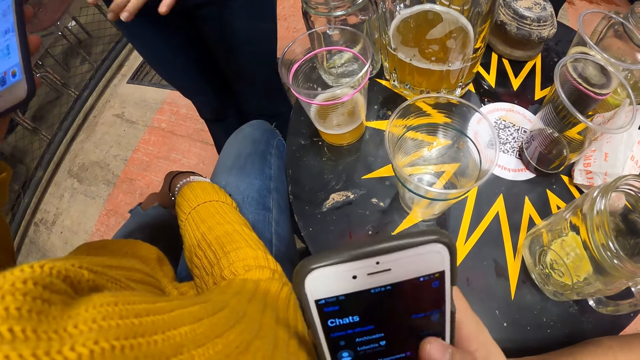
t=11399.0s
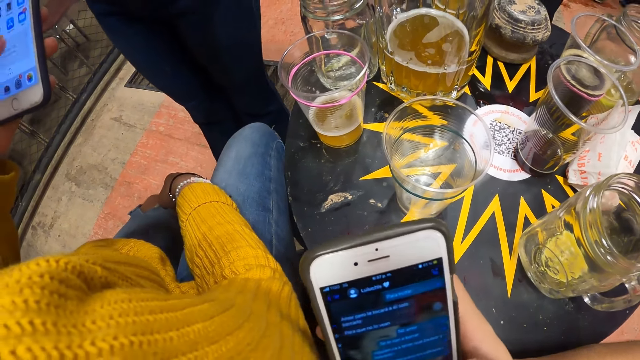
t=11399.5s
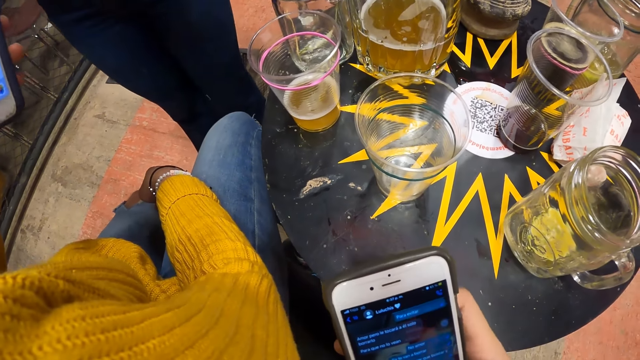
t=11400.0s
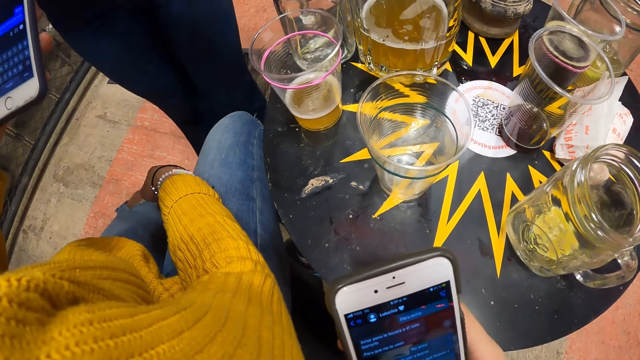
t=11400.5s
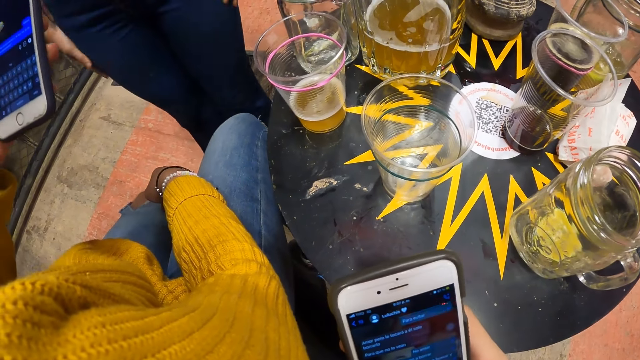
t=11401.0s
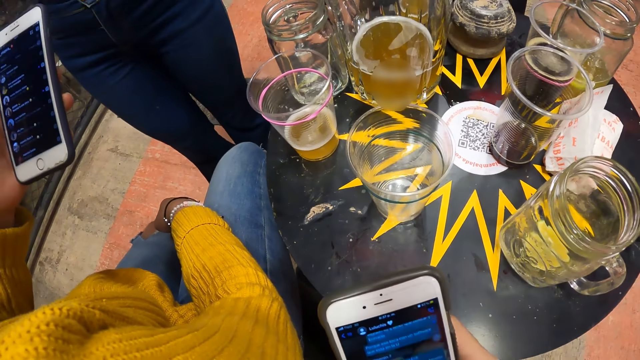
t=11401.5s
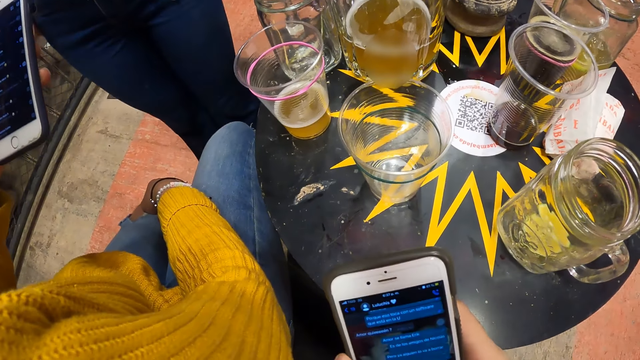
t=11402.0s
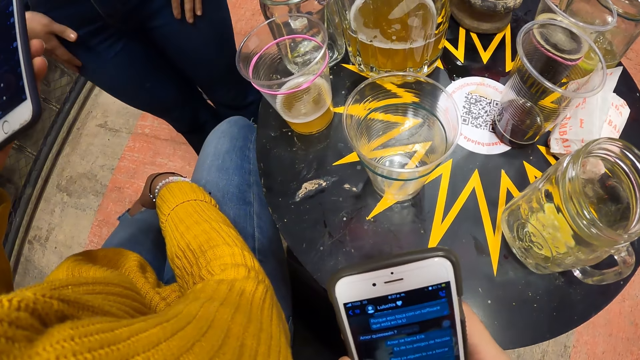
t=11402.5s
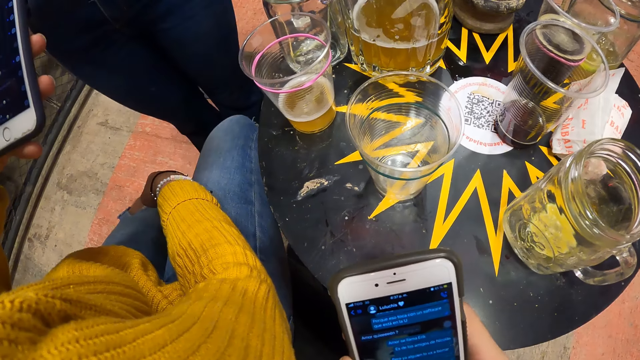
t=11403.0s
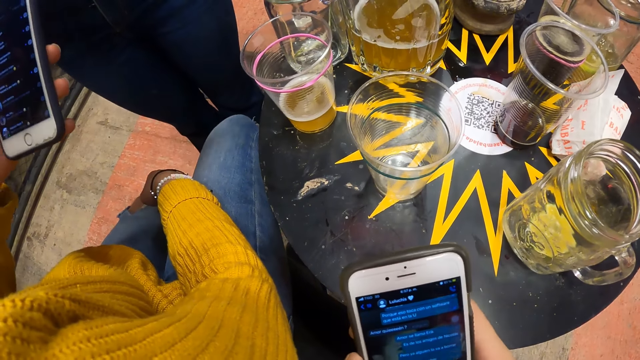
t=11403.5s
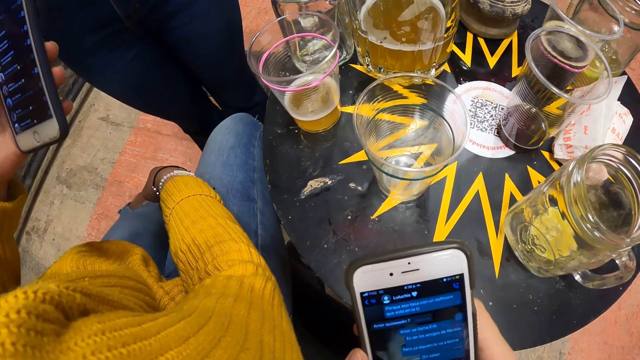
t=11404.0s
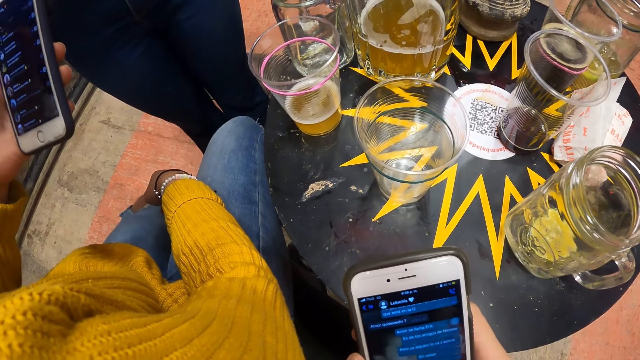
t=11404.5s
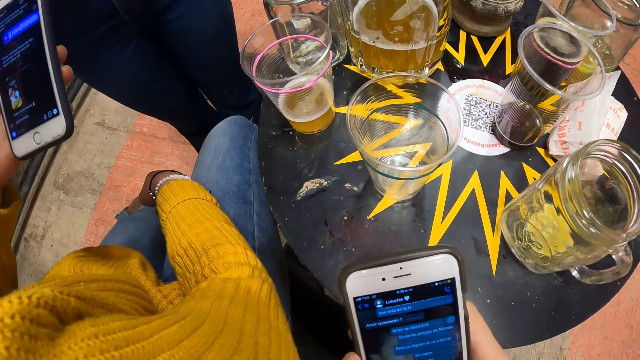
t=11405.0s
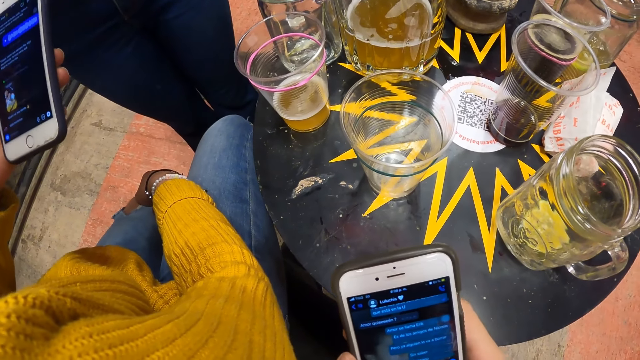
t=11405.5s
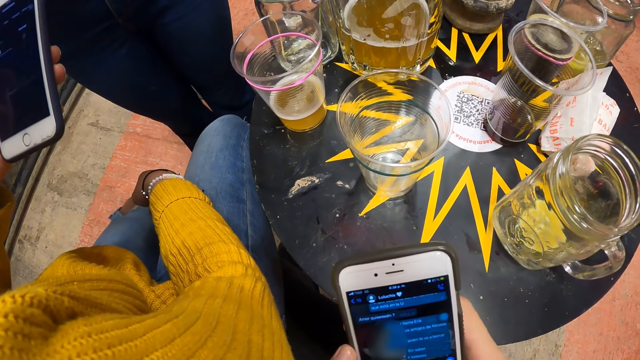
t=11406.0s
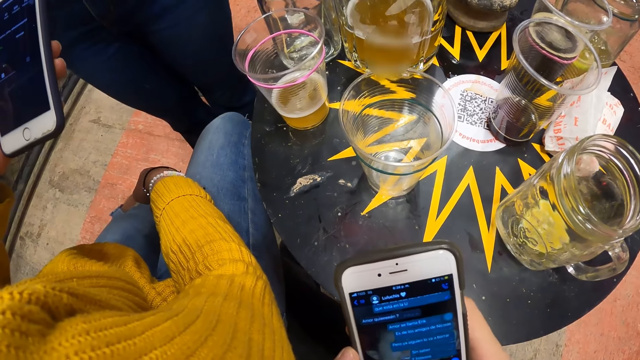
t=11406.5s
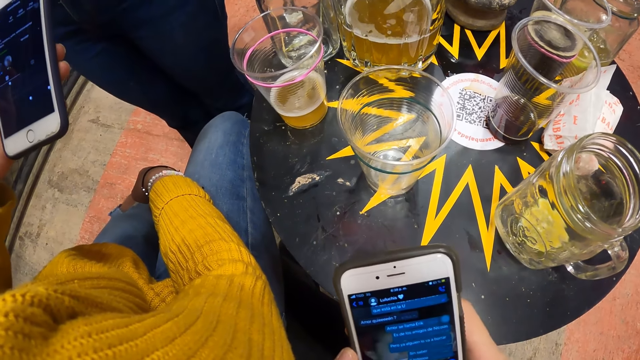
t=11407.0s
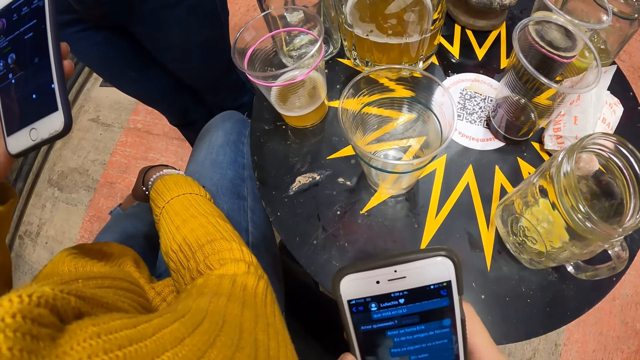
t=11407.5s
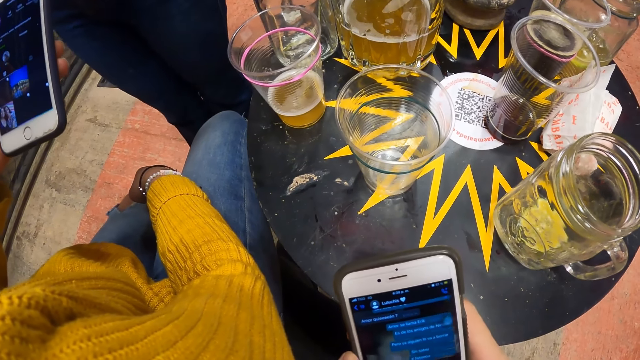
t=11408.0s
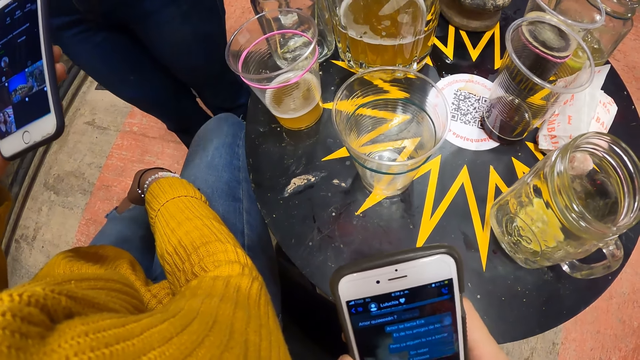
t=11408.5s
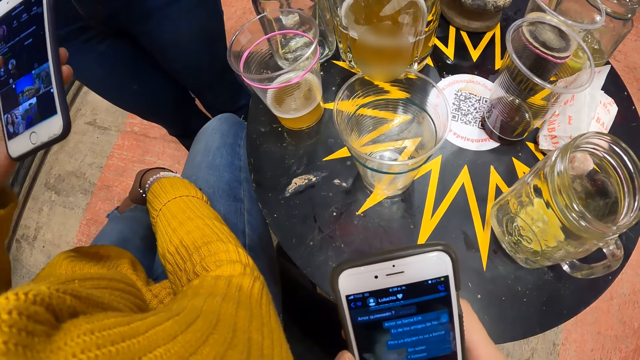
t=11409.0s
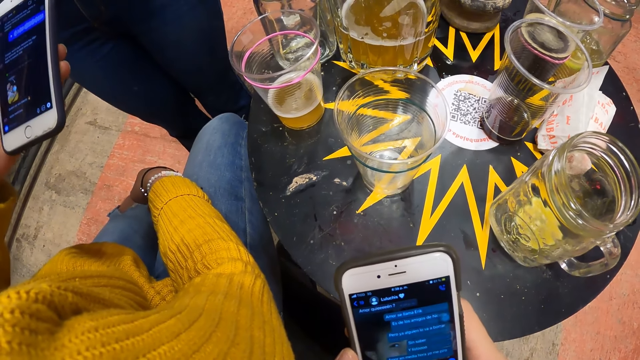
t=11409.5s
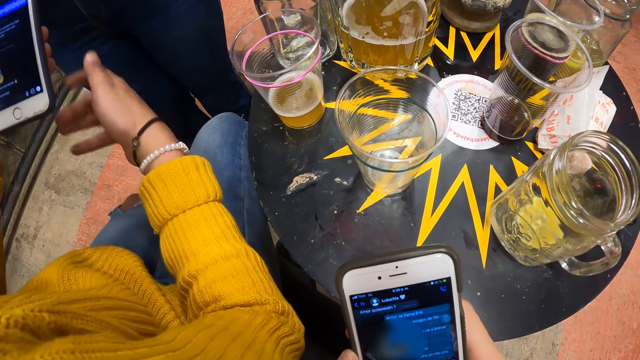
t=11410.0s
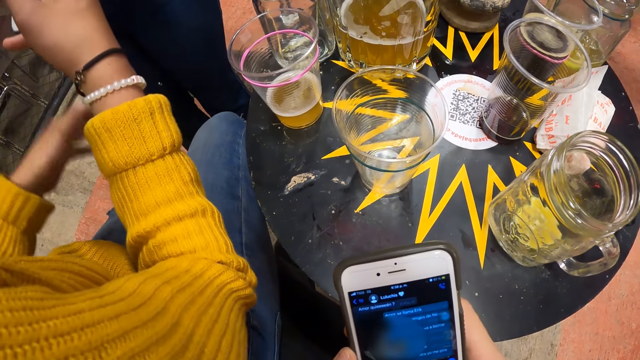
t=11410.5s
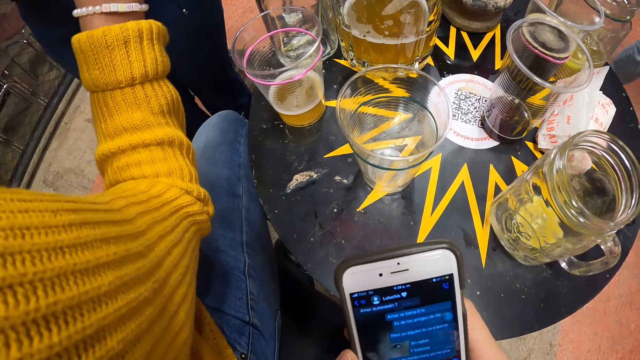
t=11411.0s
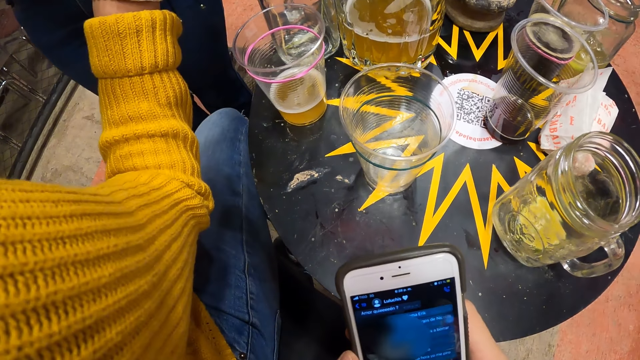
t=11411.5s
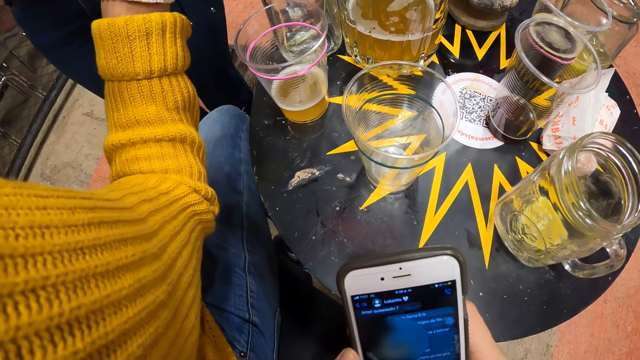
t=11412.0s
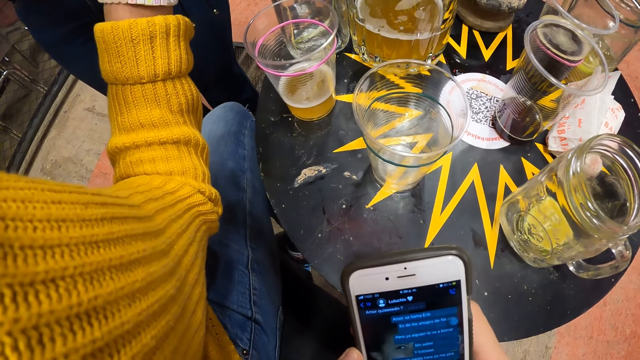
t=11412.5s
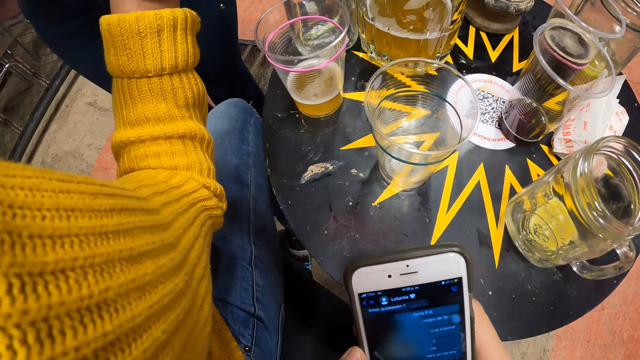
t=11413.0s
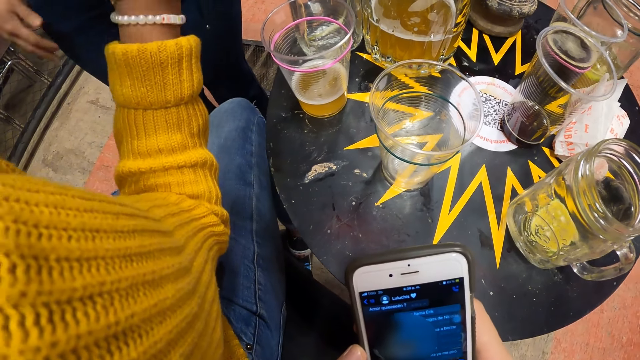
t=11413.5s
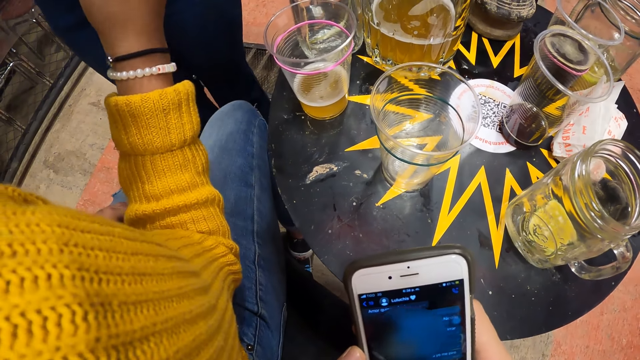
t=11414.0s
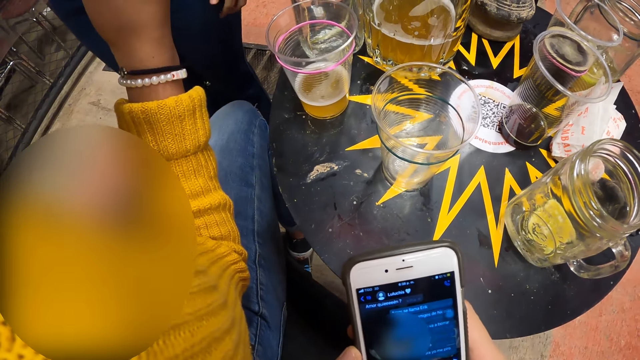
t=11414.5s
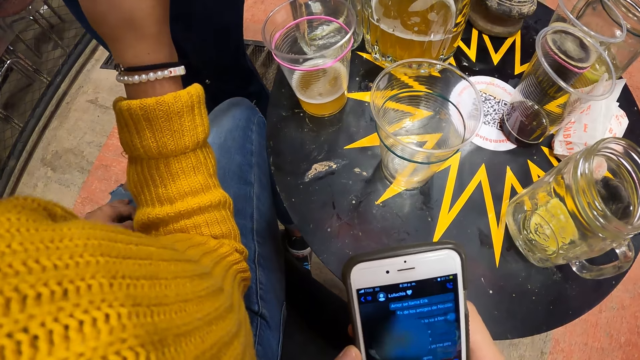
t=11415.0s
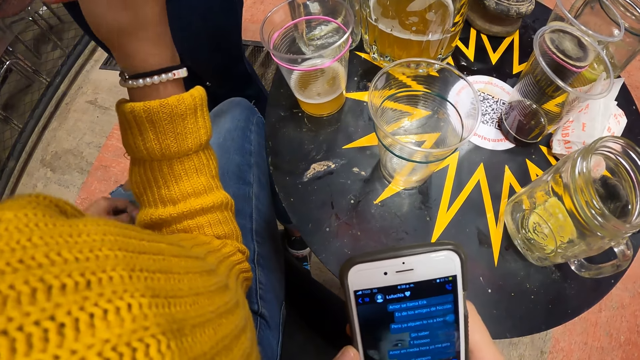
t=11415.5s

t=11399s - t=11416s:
The man operates the phone with his left hand. The woman rubs her thighs with both hands. The man passes the phone from his left hand to his right hand.

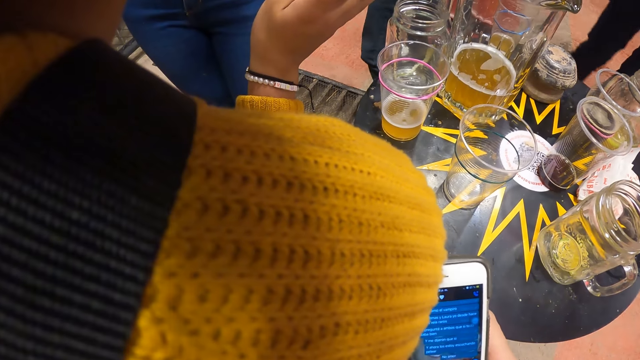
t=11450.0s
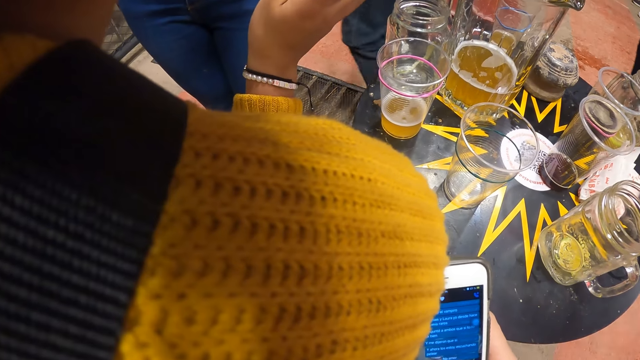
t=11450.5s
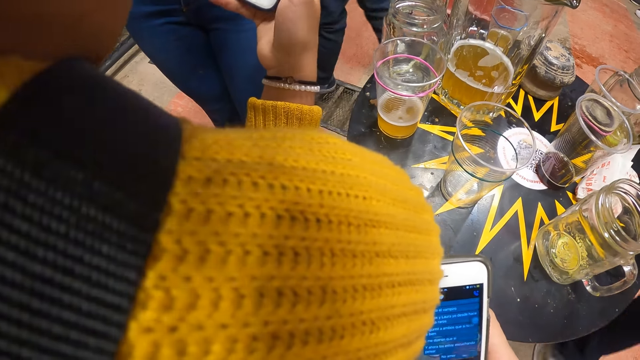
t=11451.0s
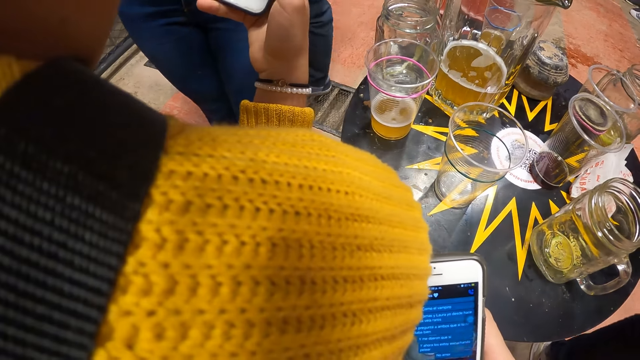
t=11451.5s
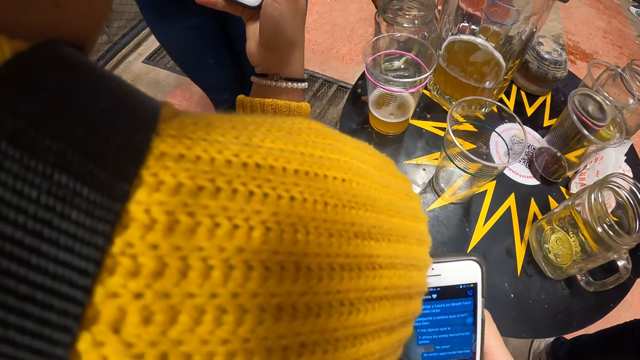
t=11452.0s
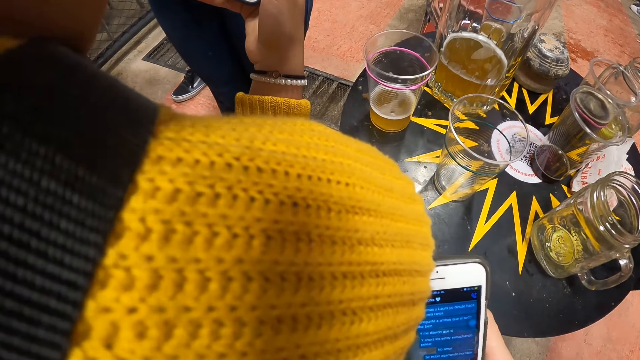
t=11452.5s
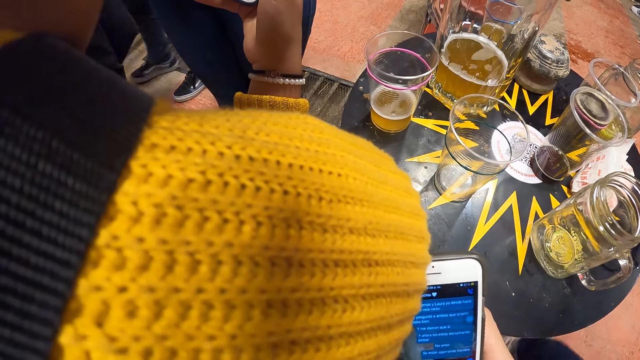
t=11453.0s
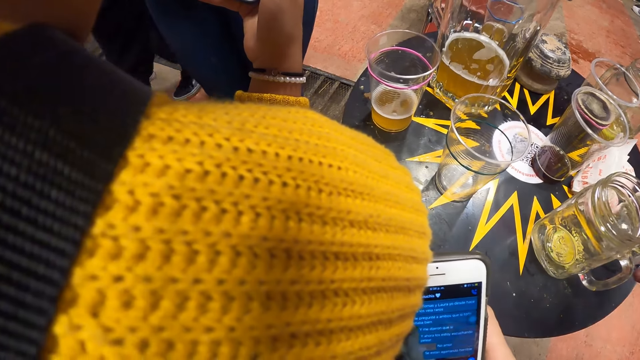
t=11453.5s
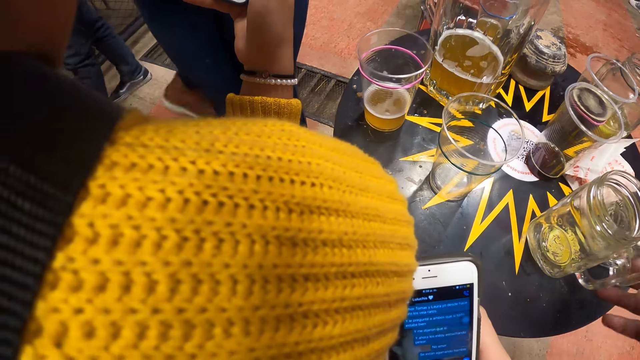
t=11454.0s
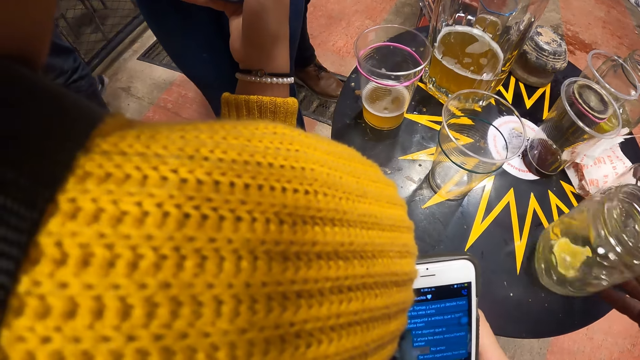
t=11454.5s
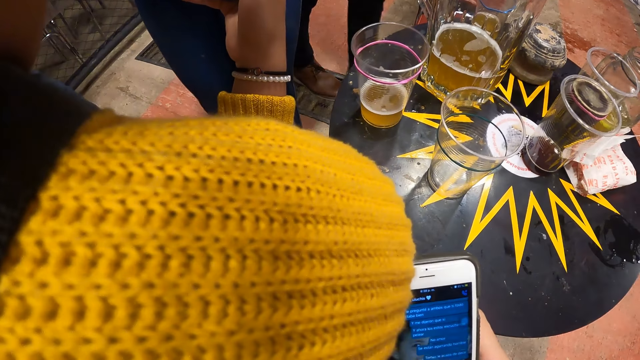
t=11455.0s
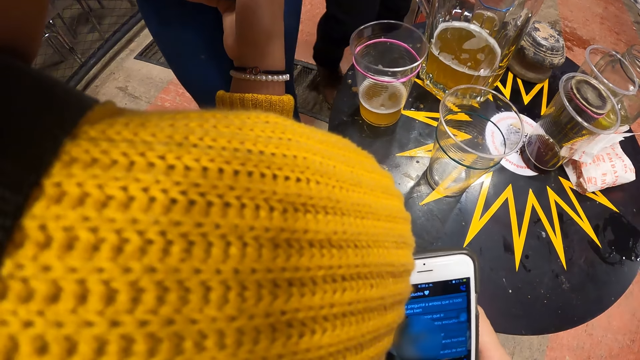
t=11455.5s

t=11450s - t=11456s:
The woman picks up the cup from the table with her left hand. A man picks up a glass jar from the table with his right hand.
